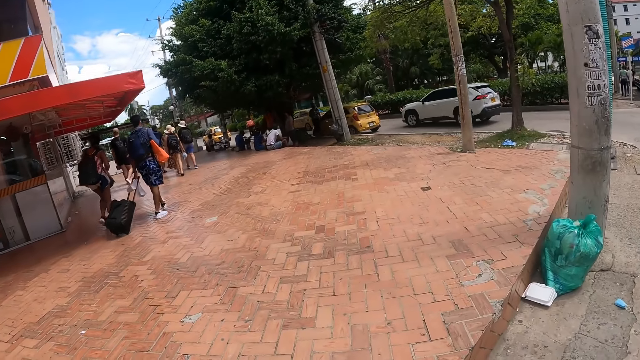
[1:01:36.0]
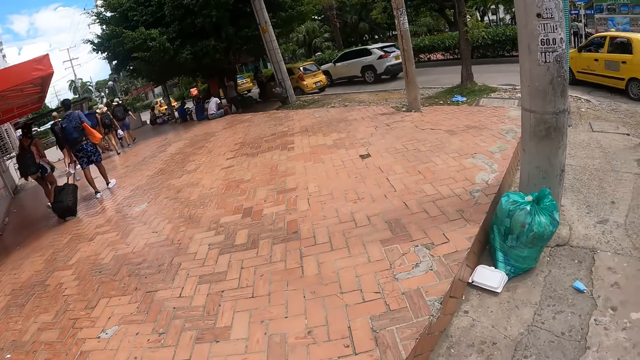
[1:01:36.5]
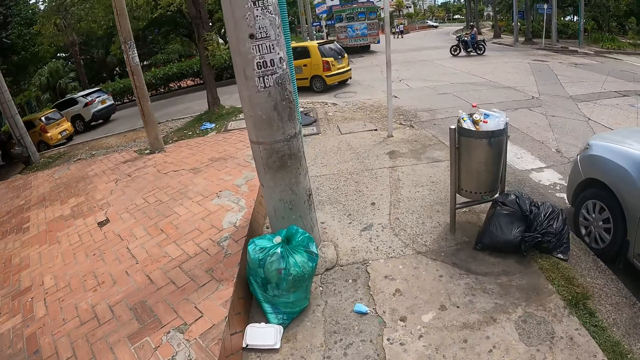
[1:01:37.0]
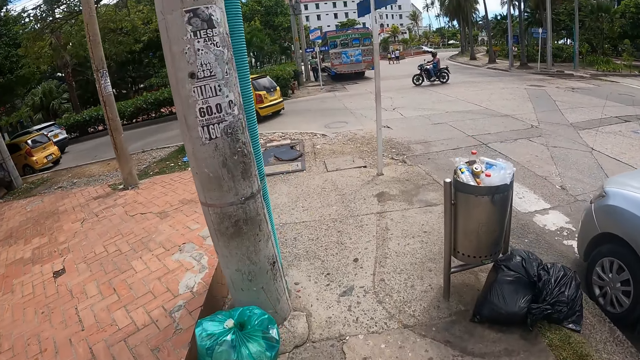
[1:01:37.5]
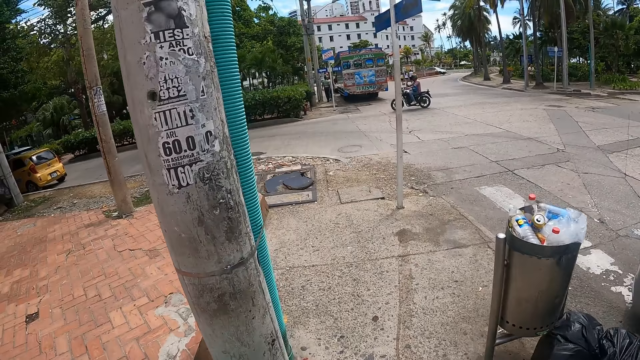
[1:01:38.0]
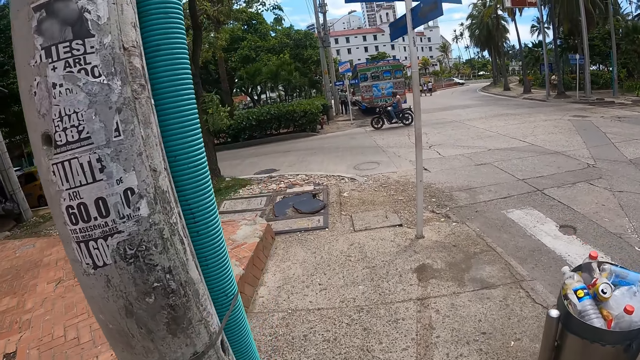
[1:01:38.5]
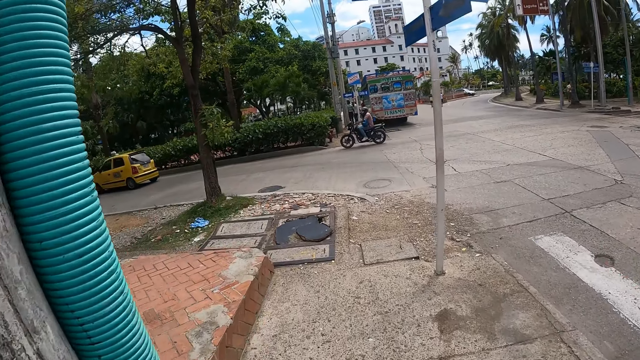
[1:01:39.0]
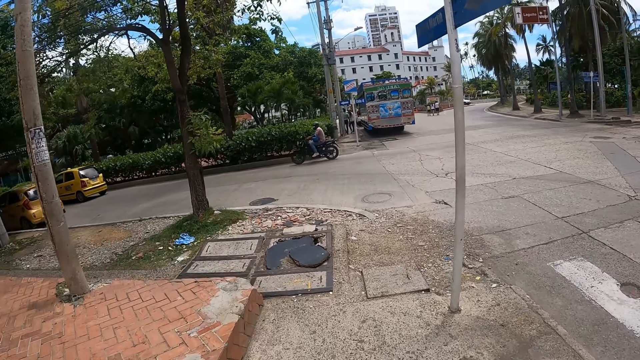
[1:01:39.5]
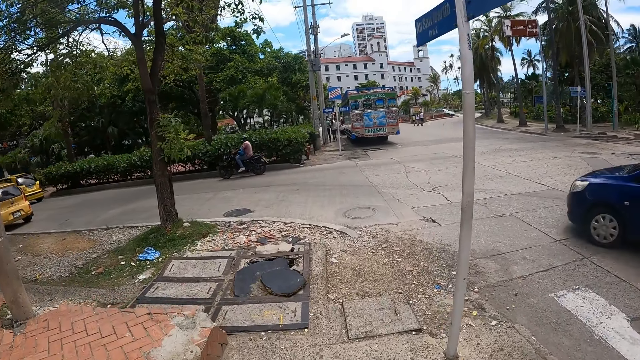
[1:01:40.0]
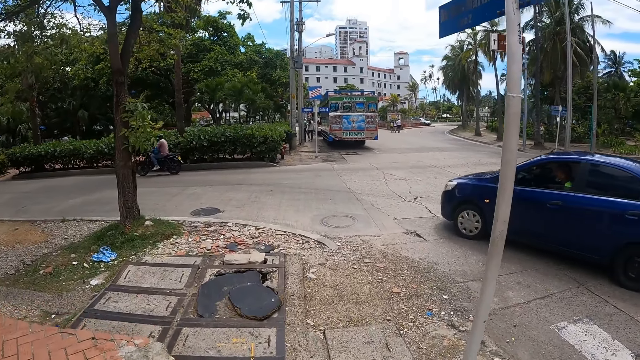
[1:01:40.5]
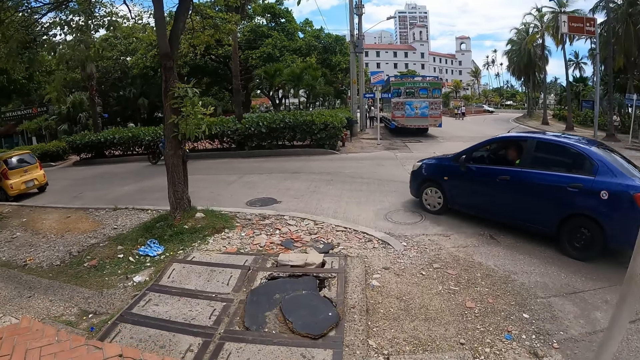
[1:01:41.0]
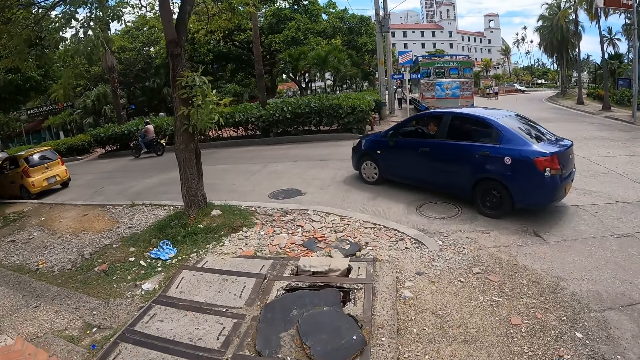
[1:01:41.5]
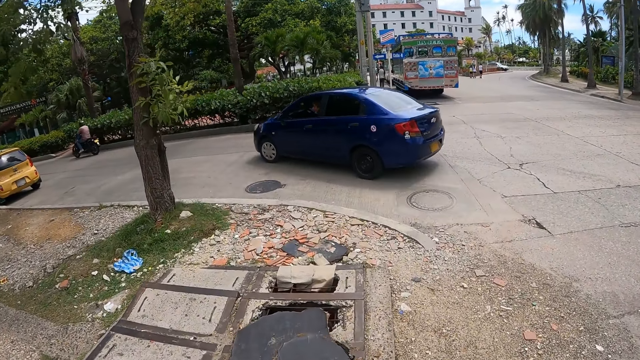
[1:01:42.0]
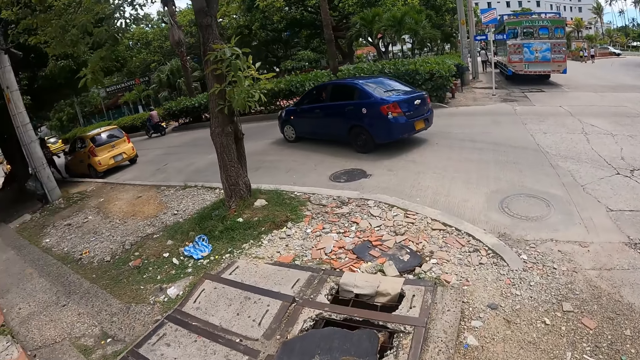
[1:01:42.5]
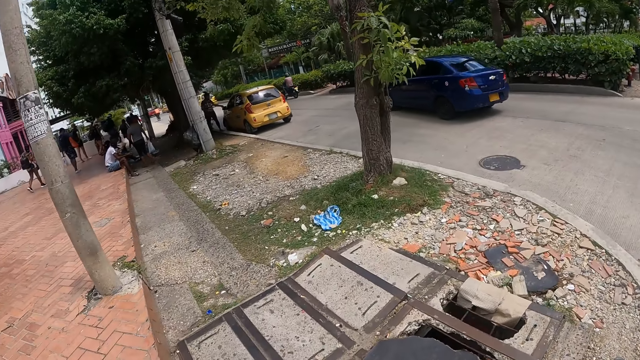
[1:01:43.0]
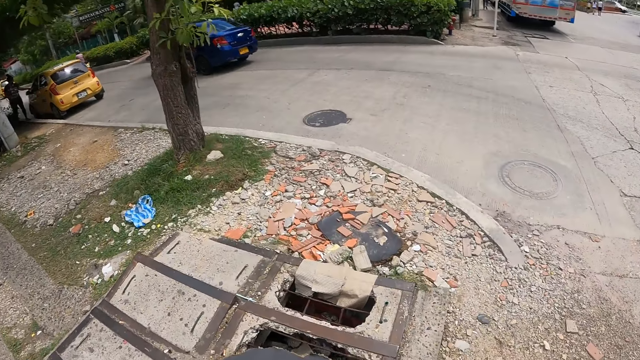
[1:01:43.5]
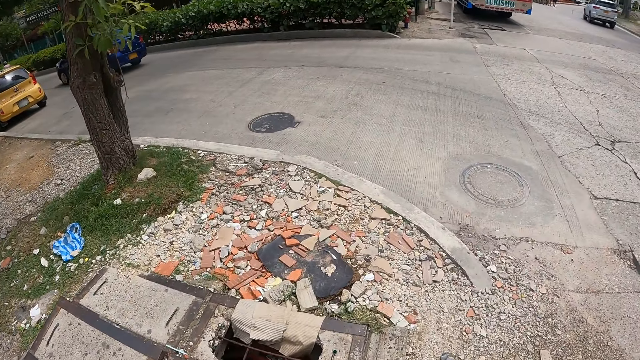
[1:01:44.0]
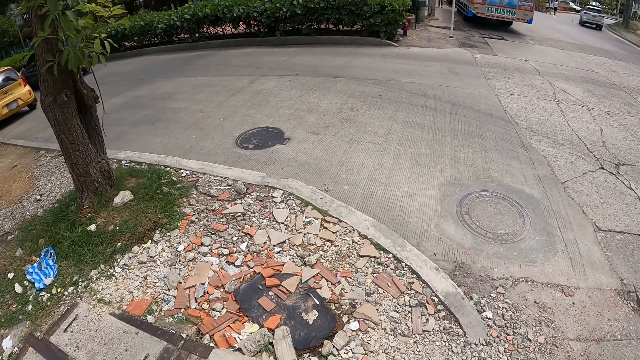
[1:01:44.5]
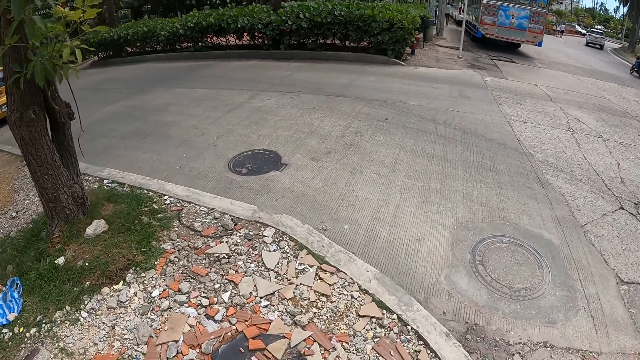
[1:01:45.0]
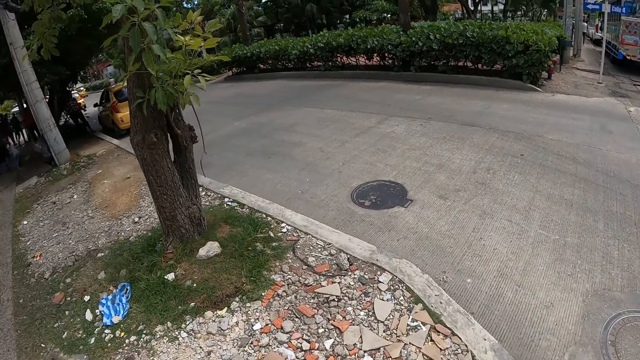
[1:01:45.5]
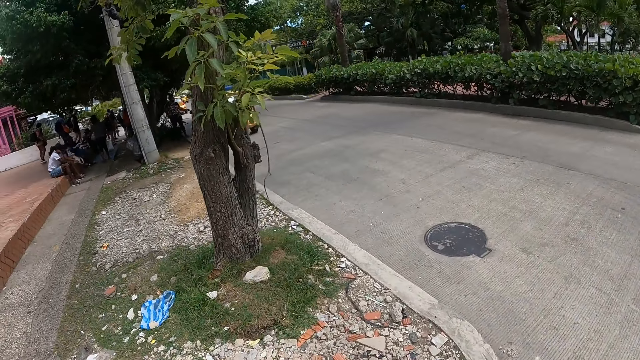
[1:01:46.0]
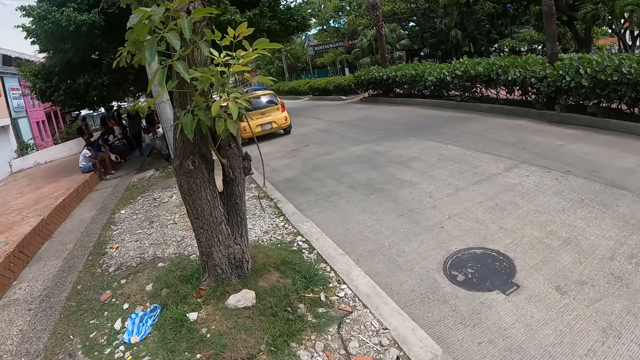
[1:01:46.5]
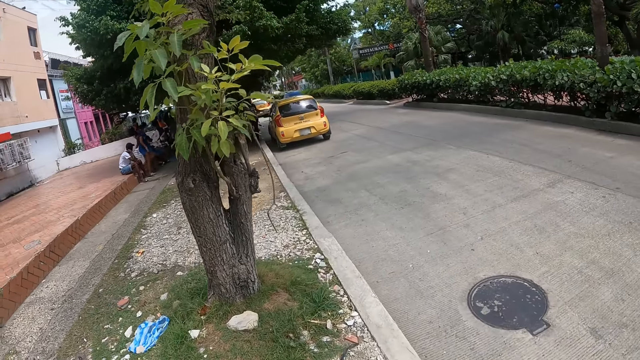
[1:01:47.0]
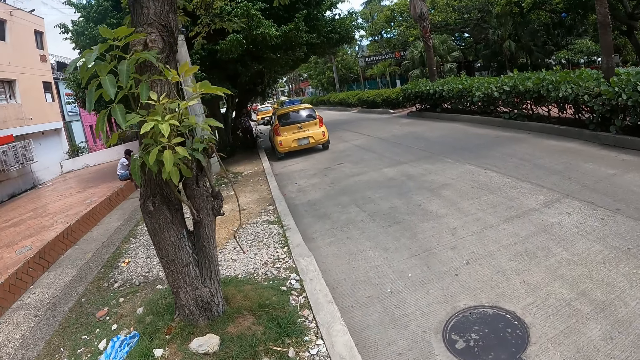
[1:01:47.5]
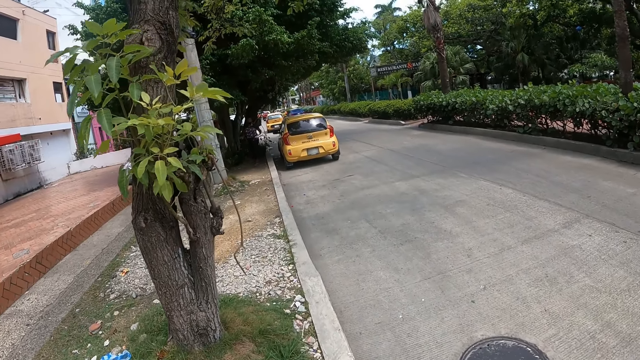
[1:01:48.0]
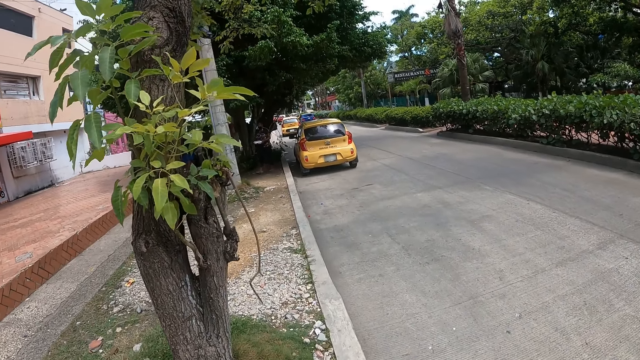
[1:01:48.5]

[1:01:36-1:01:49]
The camera wearer looks around. They walk around. They look around. They look around repeatedly.

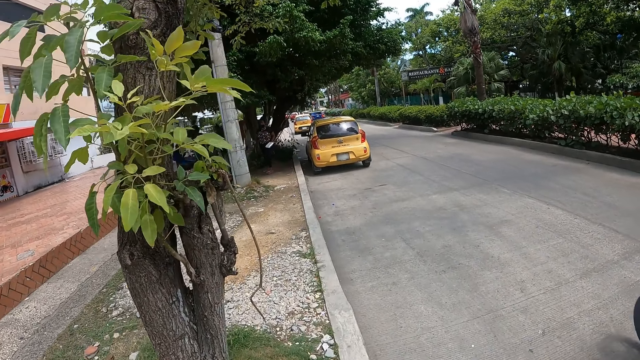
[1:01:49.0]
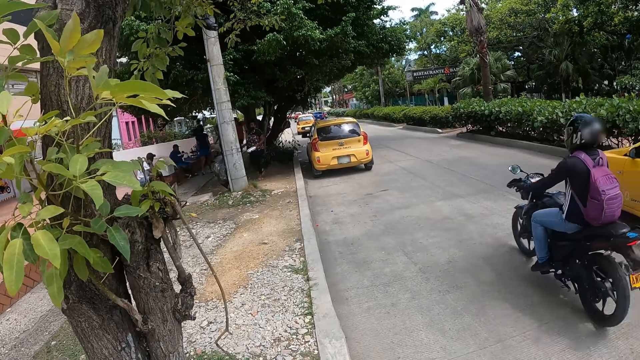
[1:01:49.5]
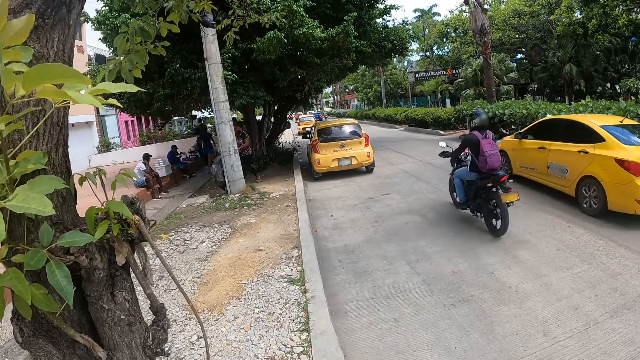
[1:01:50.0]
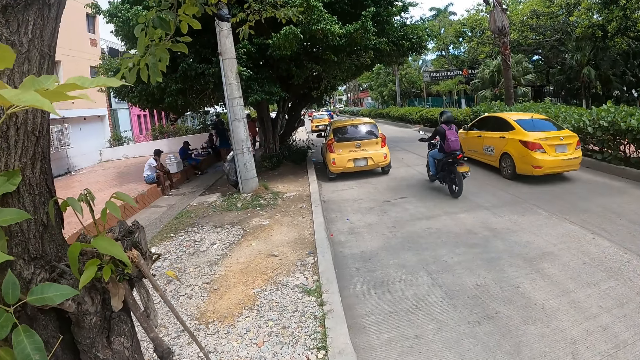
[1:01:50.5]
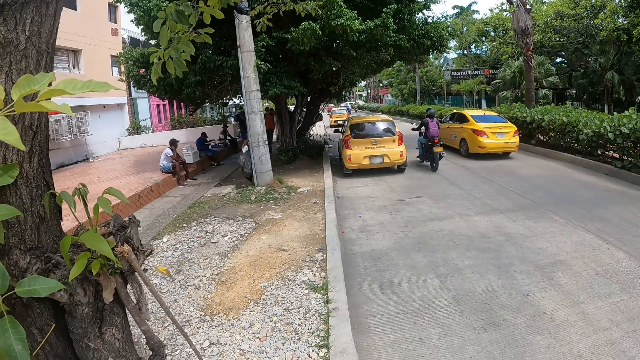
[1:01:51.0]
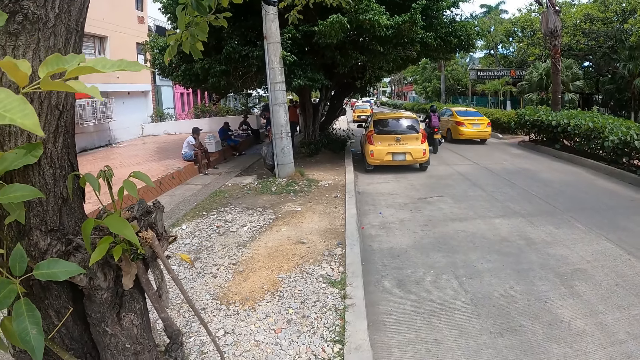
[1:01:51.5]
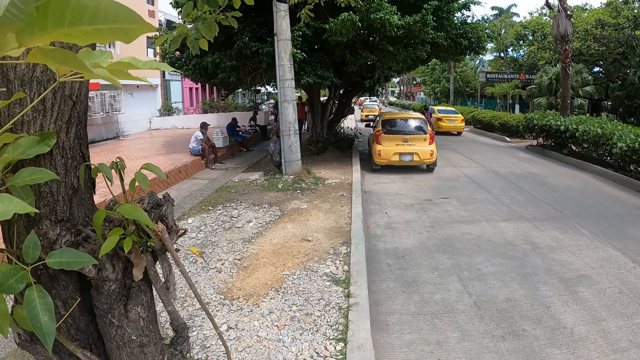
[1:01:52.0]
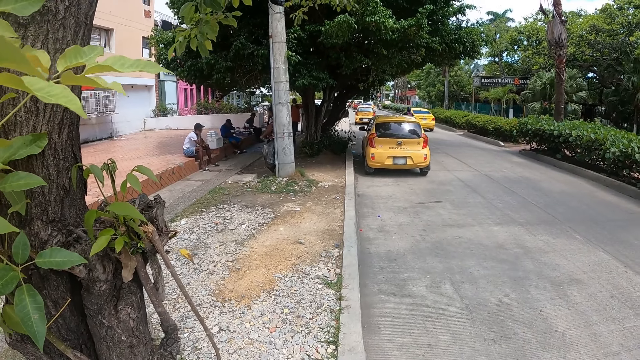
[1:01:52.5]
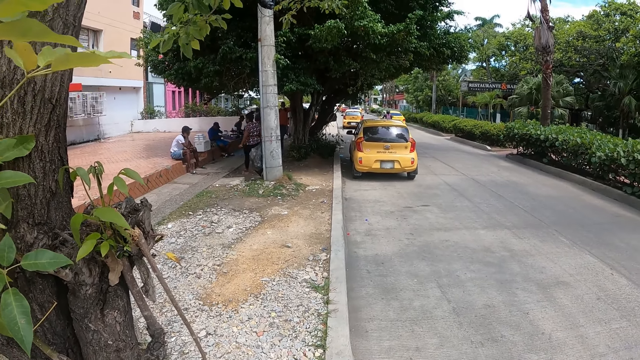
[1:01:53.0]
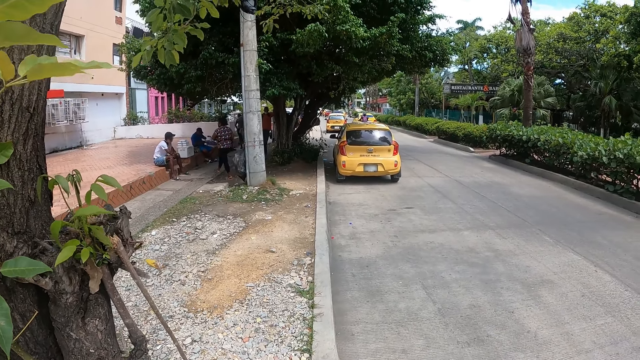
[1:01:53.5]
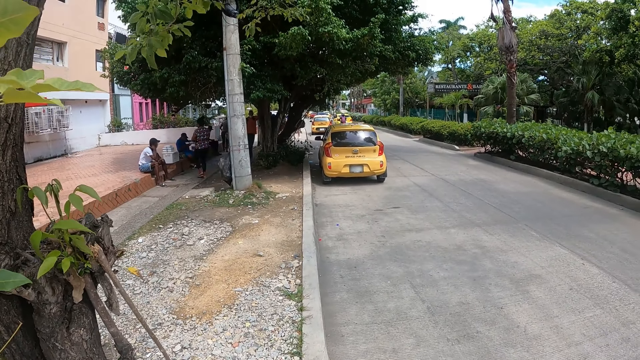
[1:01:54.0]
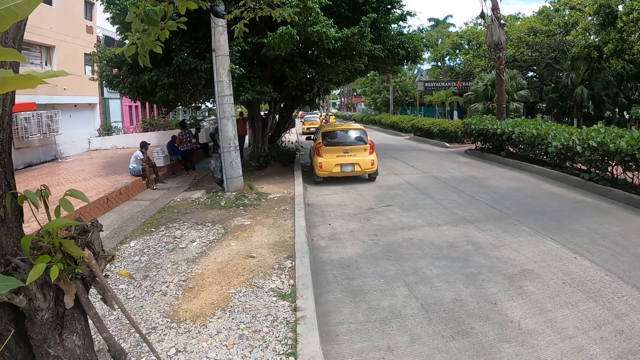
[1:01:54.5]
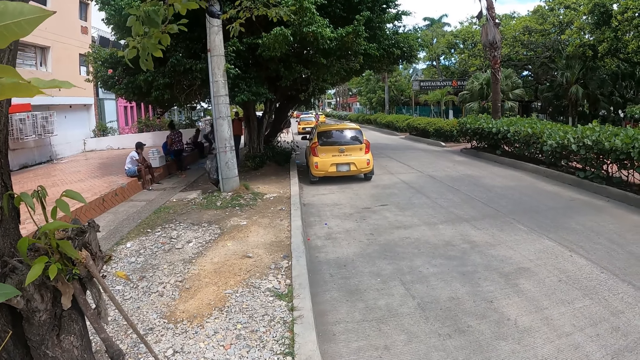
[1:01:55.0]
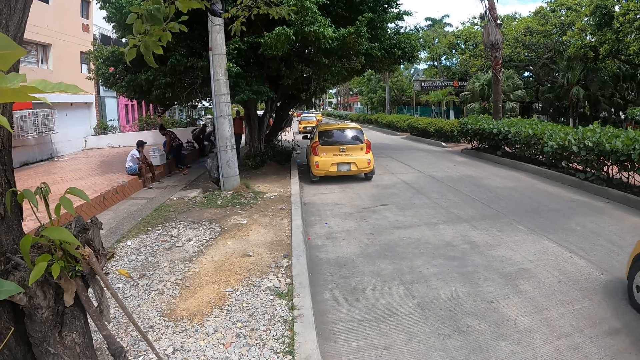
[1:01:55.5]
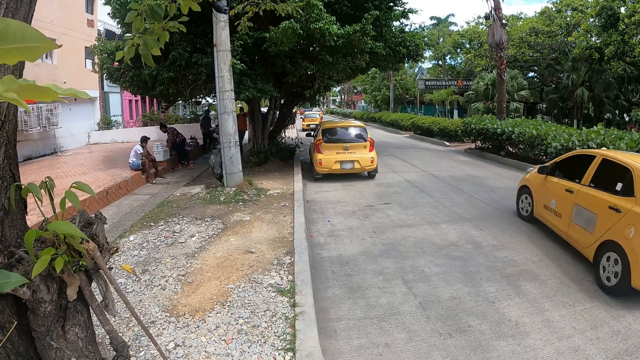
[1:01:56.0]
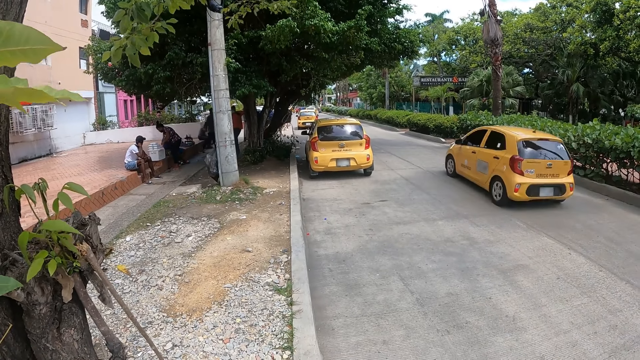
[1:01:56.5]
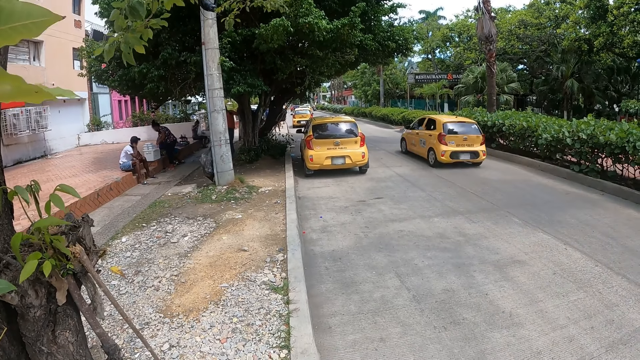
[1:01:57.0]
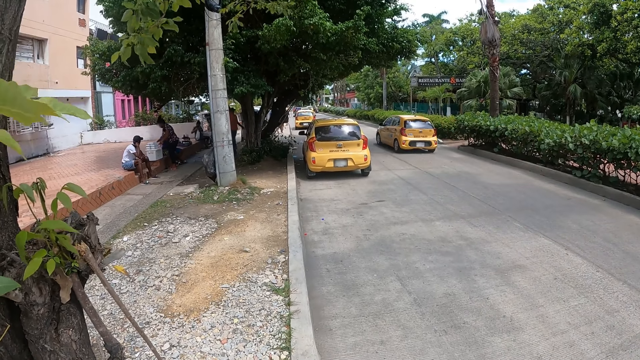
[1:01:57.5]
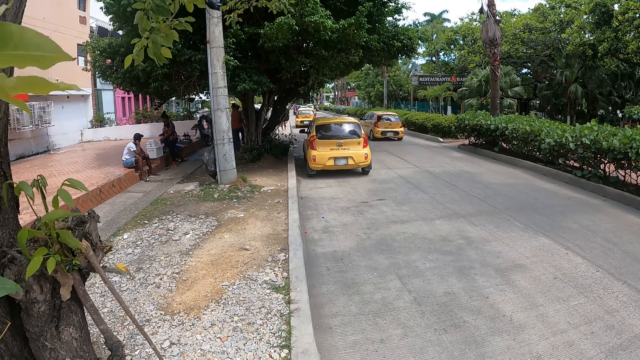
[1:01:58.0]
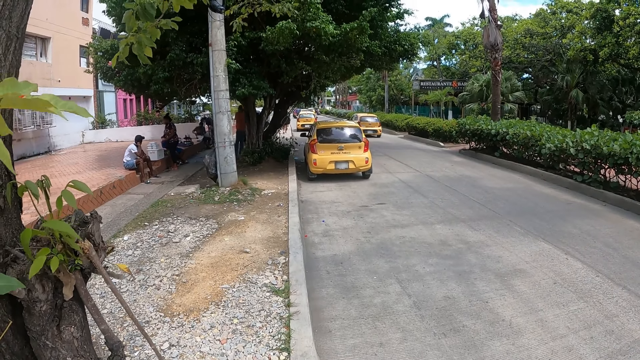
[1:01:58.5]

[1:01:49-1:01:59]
The camera wearer walks around. They stand by a street. They observe around.
